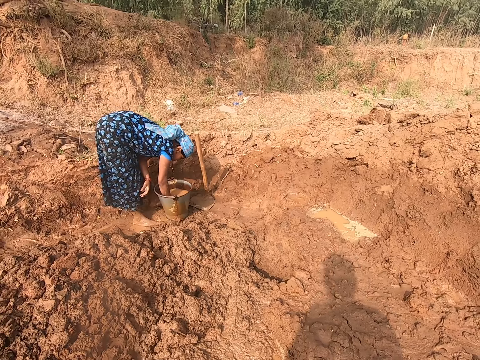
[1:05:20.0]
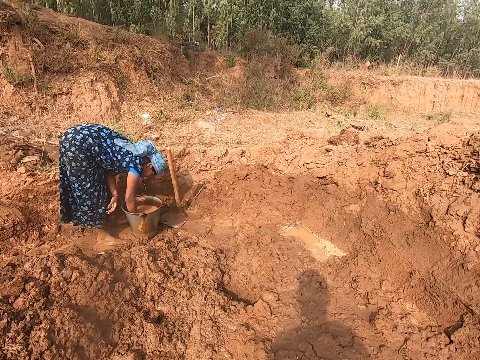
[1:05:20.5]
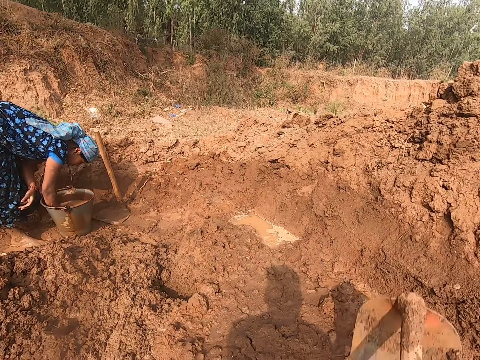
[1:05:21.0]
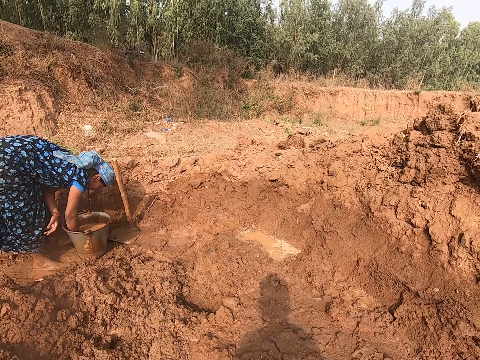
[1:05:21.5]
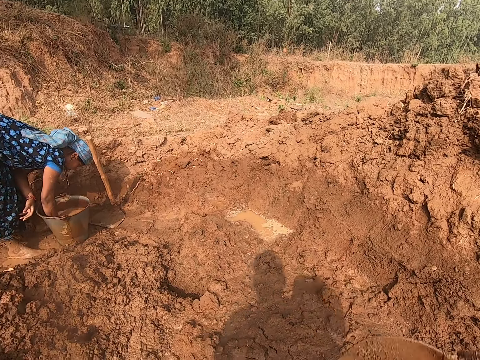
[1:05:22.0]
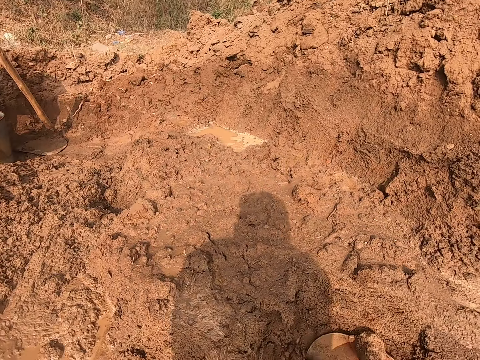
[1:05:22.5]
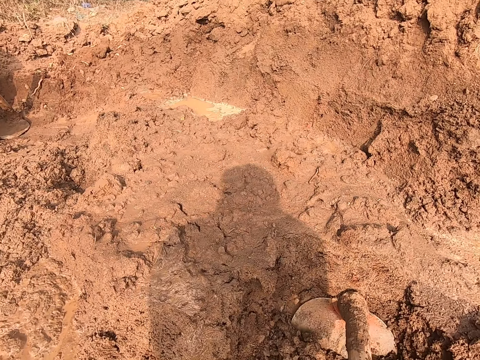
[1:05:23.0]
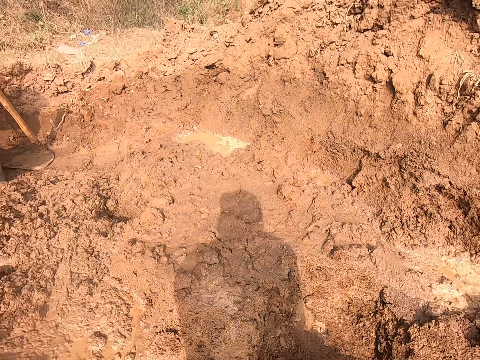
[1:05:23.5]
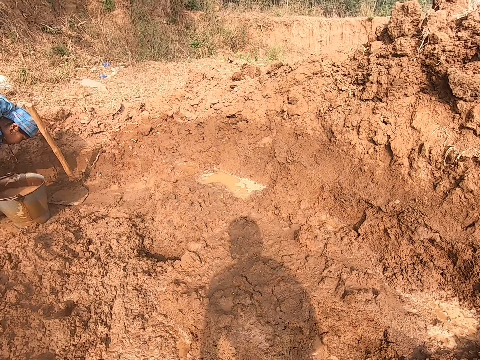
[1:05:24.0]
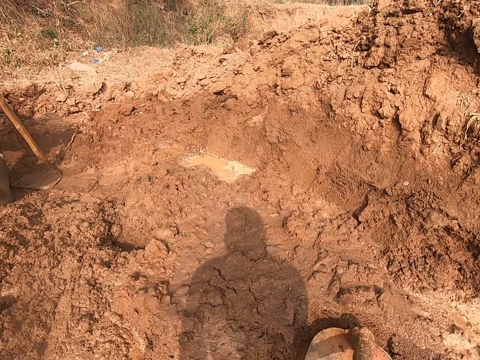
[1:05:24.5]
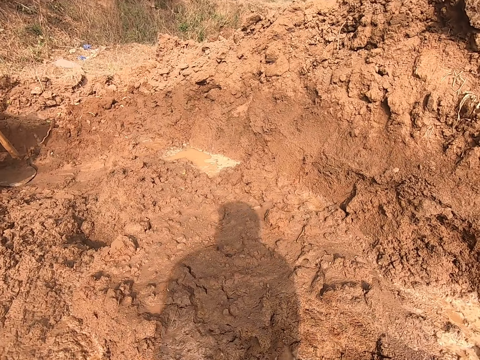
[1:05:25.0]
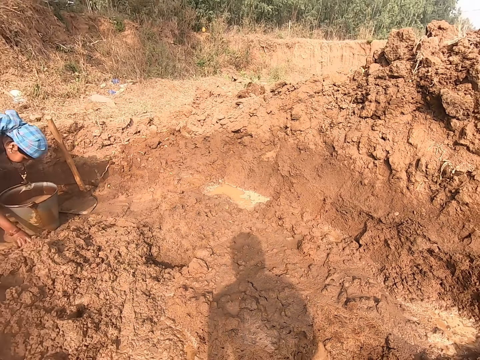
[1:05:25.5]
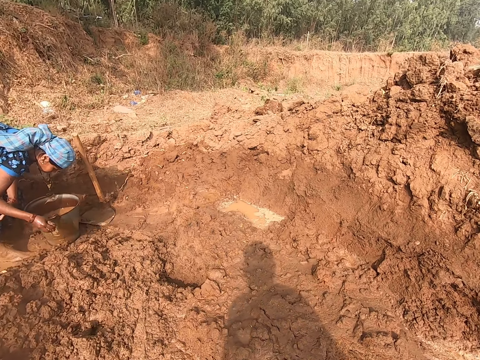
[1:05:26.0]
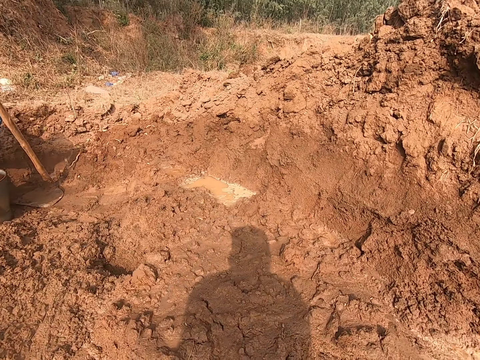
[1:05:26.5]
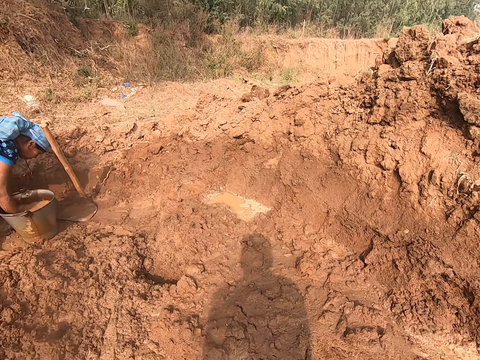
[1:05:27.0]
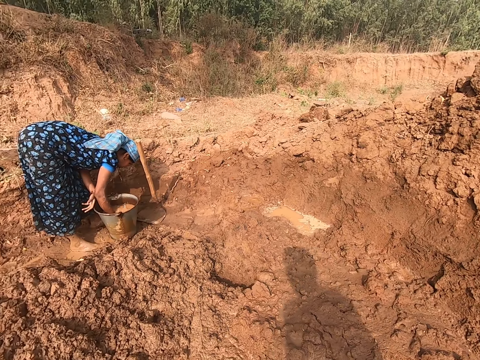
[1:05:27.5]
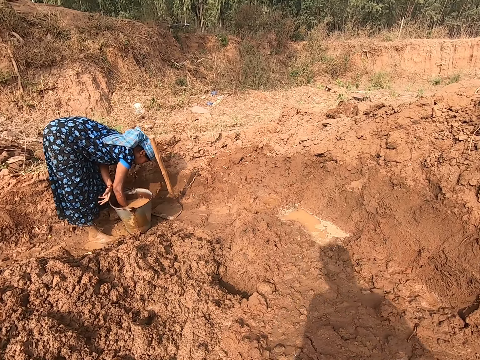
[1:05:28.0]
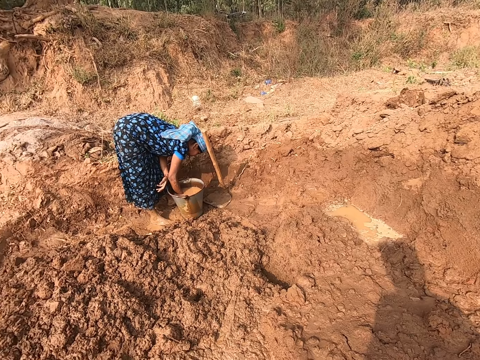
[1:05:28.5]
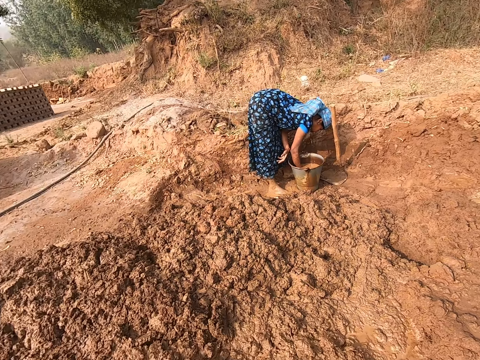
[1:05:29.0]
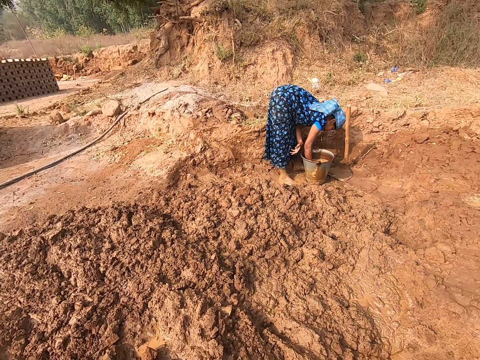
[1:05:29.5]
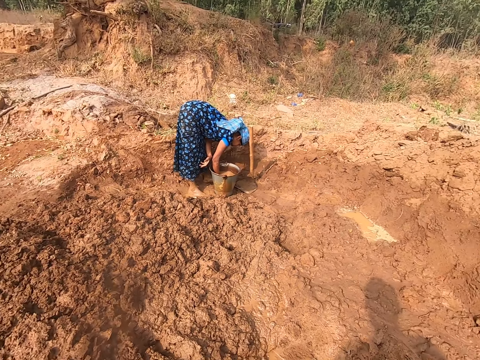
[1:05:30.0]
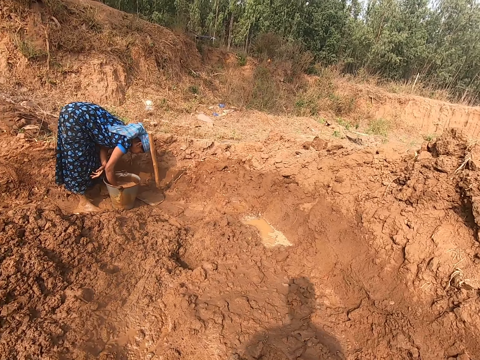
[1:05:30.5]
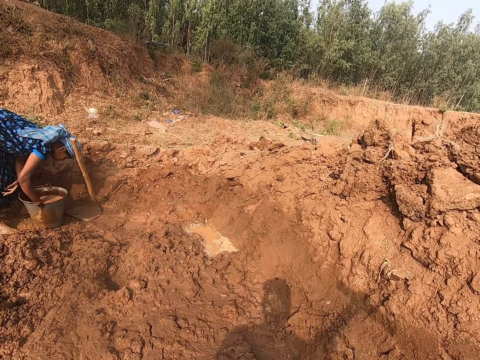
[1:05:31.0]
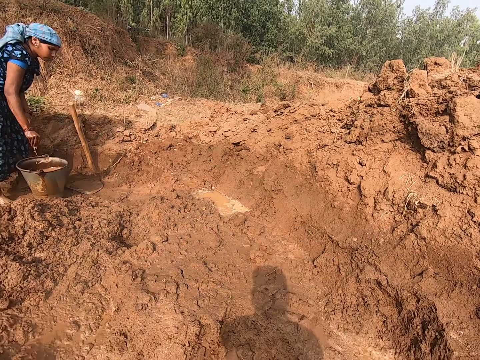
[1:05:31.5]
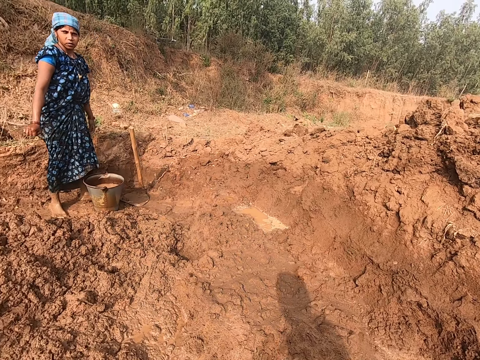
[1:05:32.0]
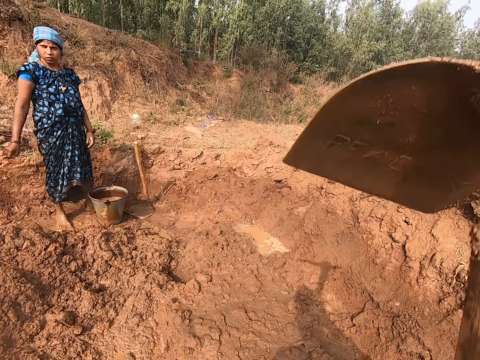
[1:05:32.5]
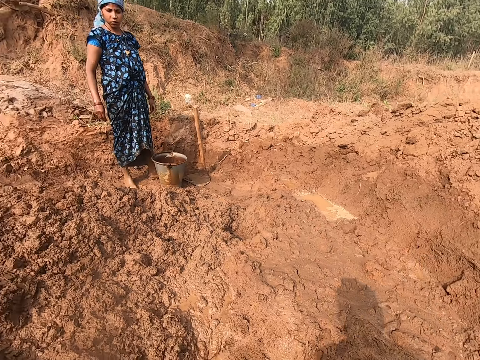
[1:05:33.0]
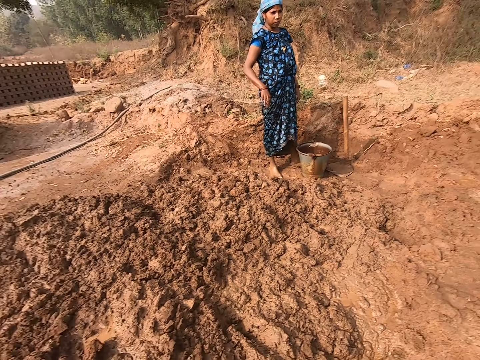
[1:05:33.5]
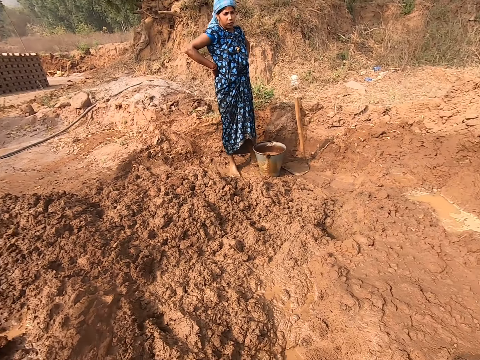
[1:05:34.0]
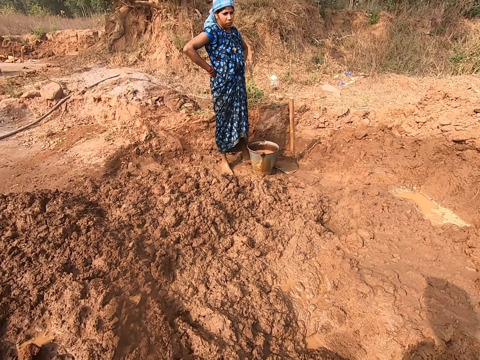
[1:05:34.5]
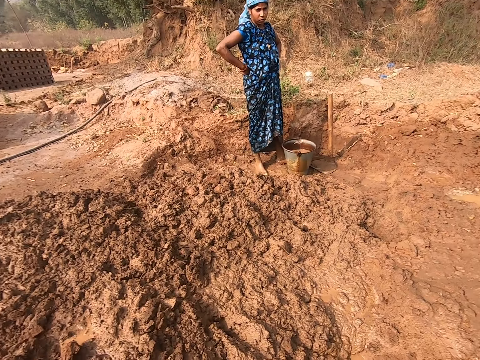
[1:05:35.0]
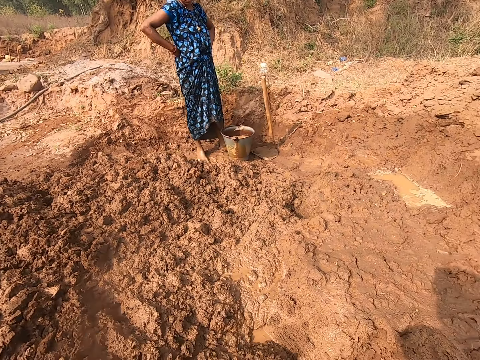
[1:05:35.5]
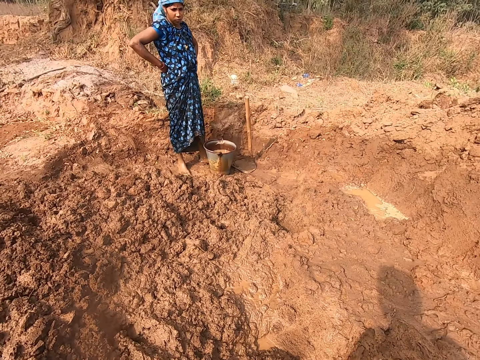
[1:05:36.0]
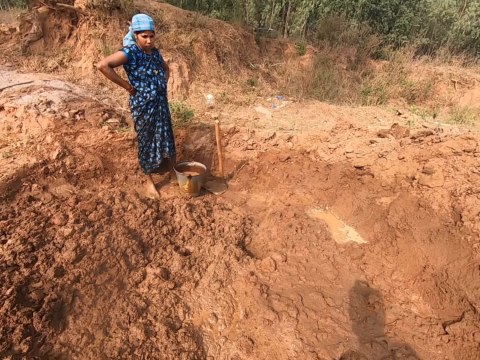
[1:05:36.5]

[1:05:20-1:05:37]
The woman converses with the camera wearer. The woman scoops some clay from the ground with her right hand and puts the clay into the bucket of water with her right hand. The camera wearer looks around the area. They dig soil.

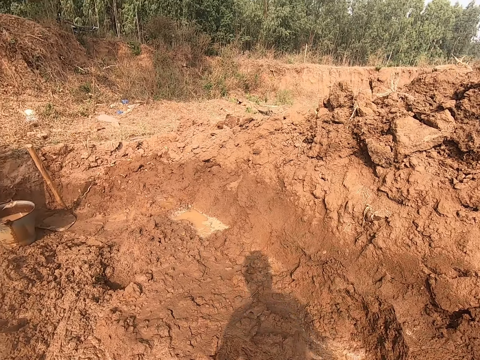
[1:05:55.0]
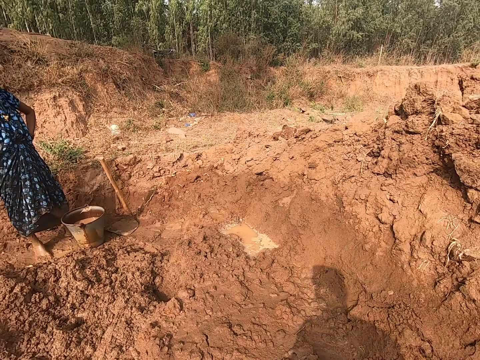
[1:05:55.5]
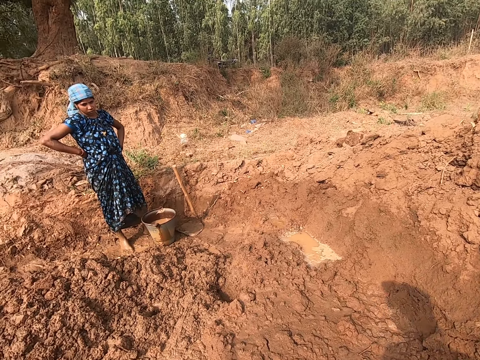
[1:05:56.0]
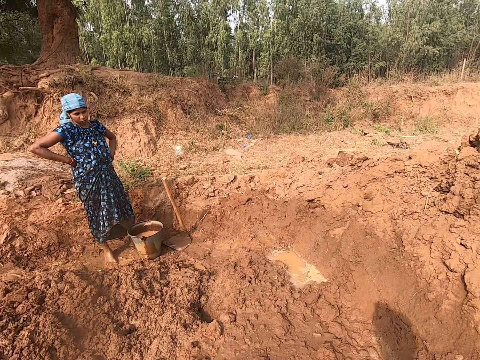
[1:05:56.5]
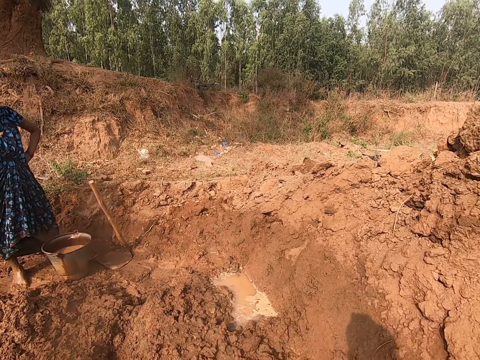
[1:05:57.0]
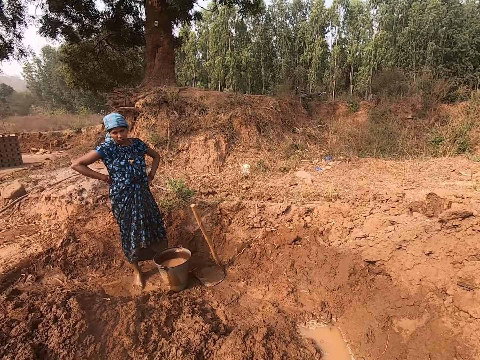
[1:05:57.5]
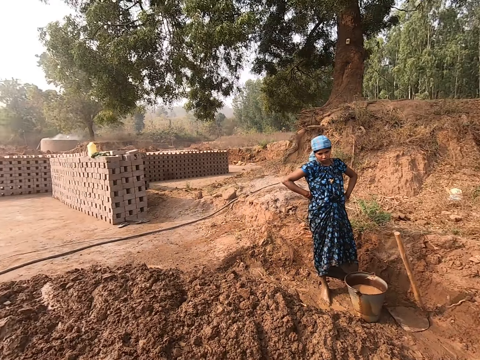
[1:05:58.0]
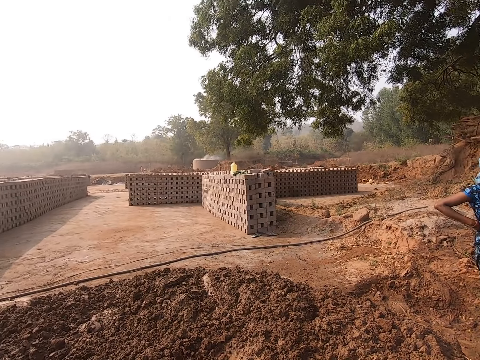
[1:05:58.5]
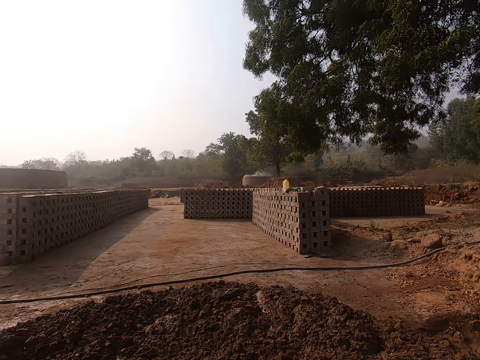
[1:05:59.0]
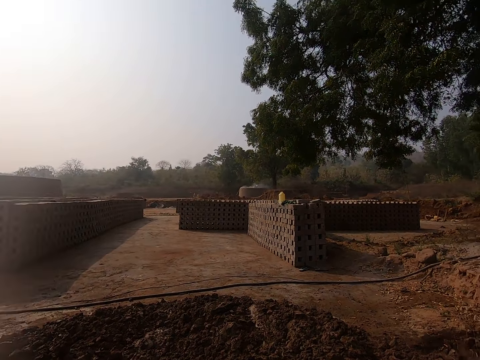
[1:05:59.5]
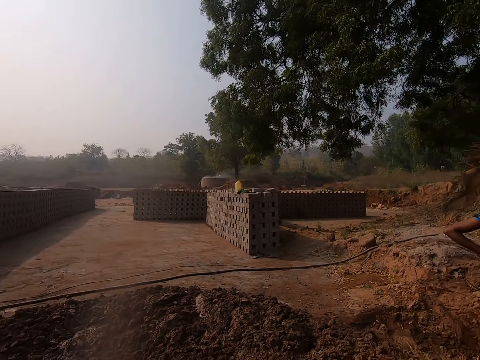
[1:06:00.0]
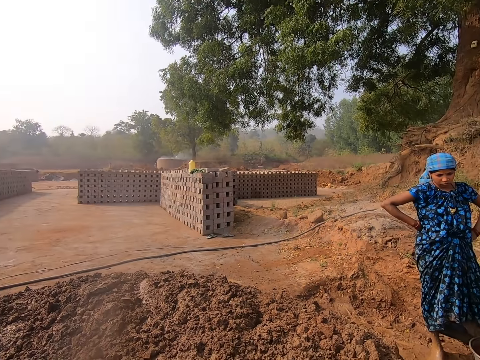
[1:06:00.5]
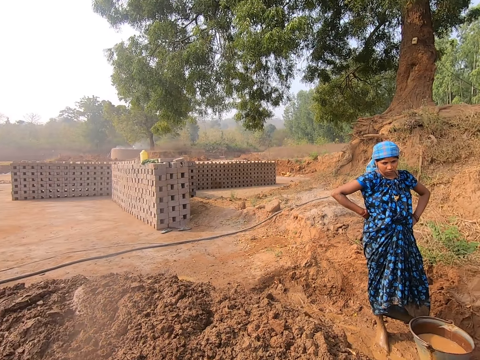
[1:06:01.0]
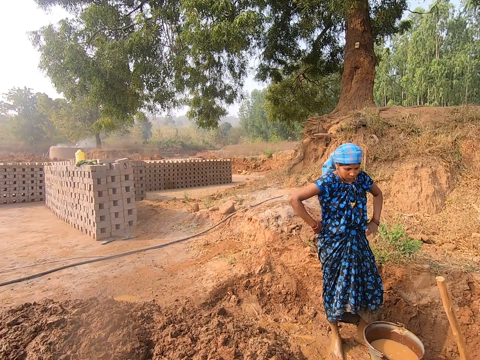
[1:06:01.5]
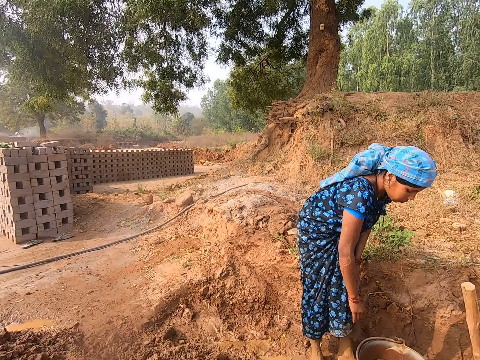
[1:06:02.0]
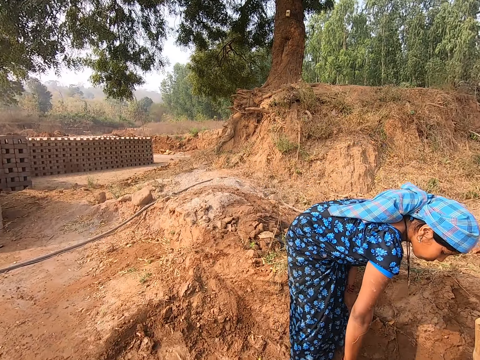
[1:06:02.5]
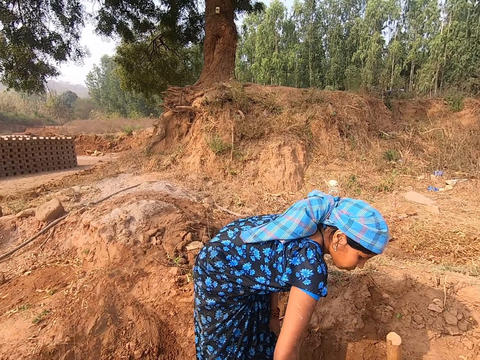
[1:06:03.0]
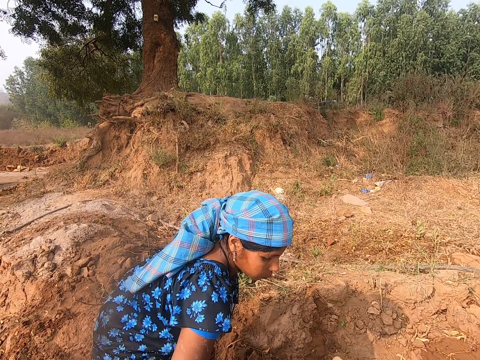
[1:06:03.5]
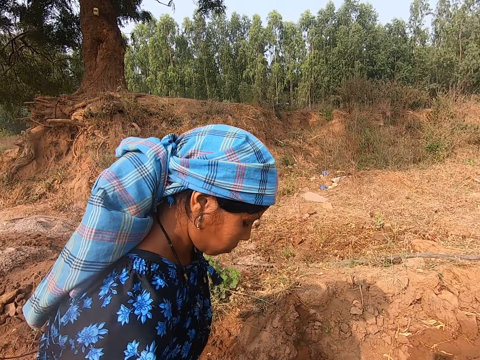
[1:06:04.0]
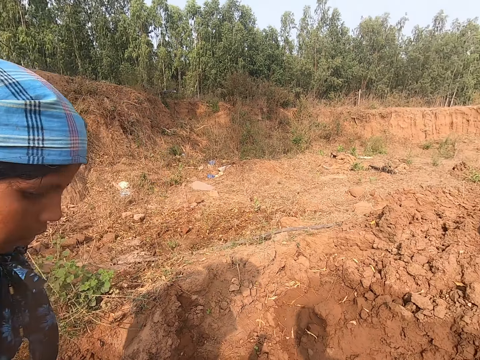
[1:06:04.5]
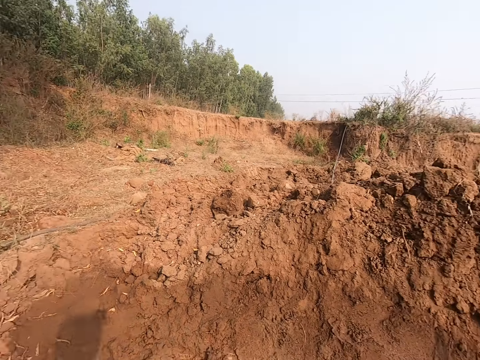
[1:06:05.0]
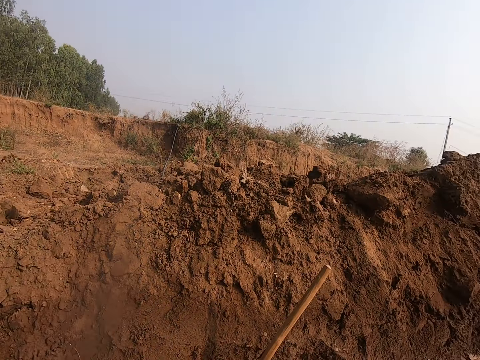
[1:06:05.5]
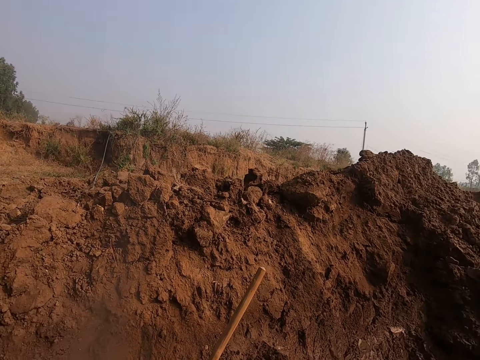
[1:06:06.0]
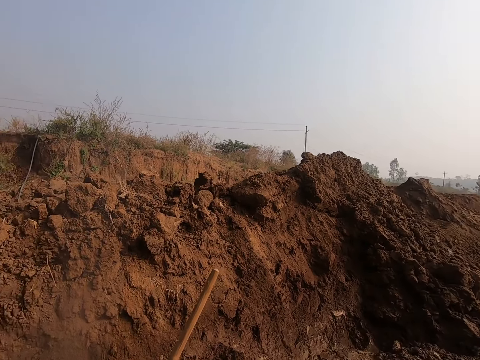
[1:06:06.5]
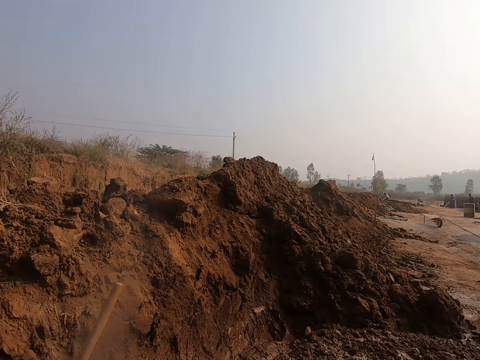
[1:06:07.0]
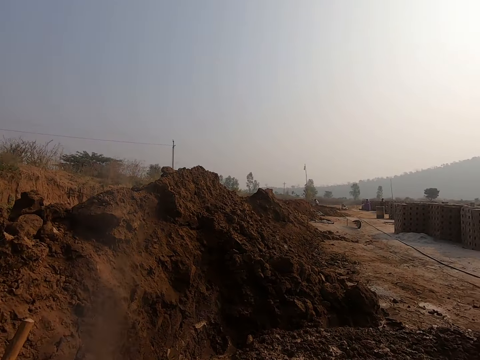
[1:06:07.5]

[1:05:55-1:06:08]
The camera wearer looks around the area. They look at a woman. The woman picks up the bucket of water from the ground with her right hand. The camera wearer looks around the area. The woman pours the bucket of water on the heap of clay with her right hand.
